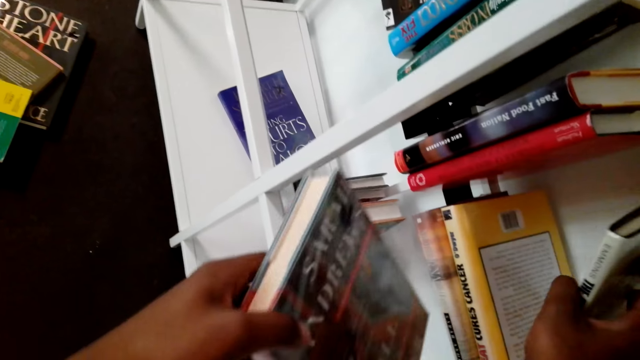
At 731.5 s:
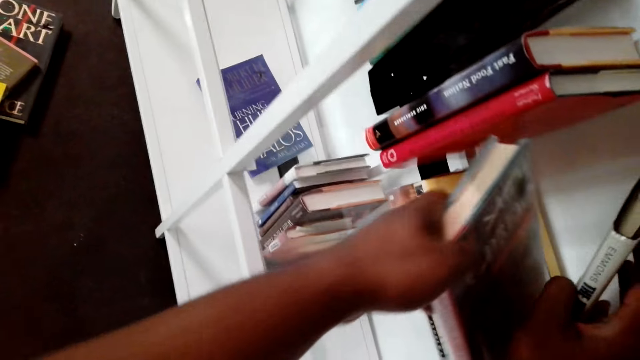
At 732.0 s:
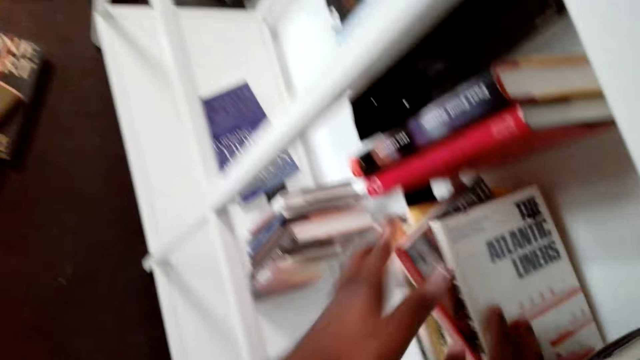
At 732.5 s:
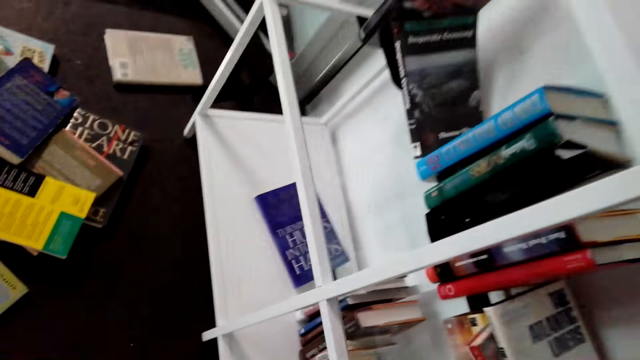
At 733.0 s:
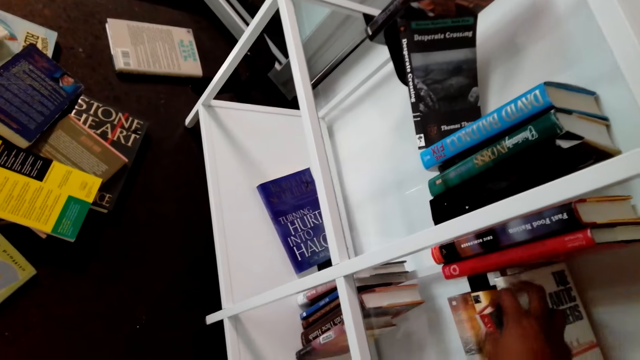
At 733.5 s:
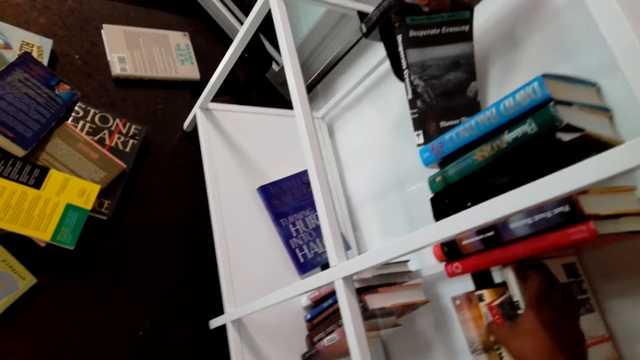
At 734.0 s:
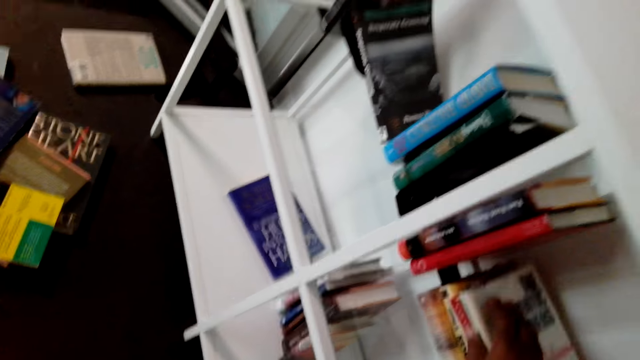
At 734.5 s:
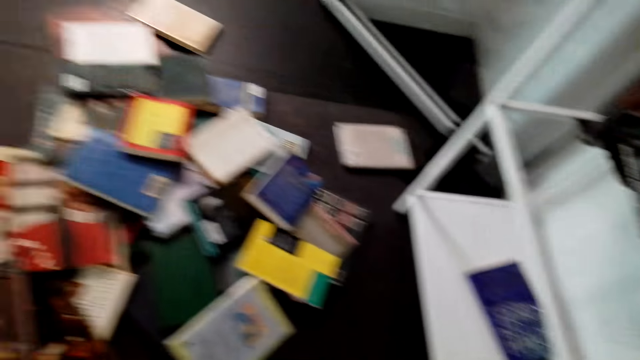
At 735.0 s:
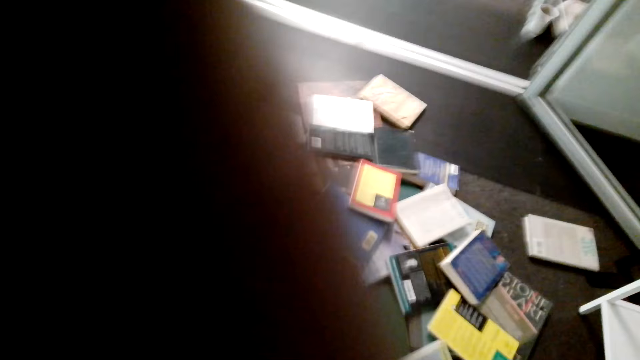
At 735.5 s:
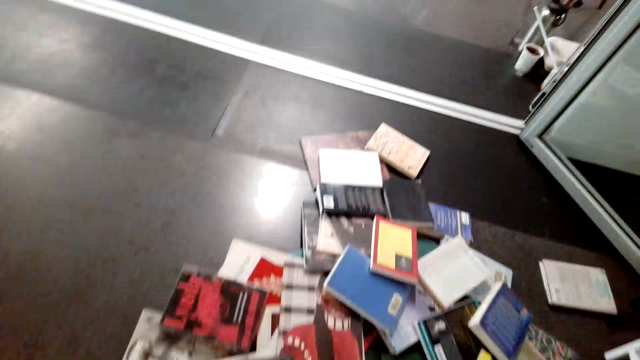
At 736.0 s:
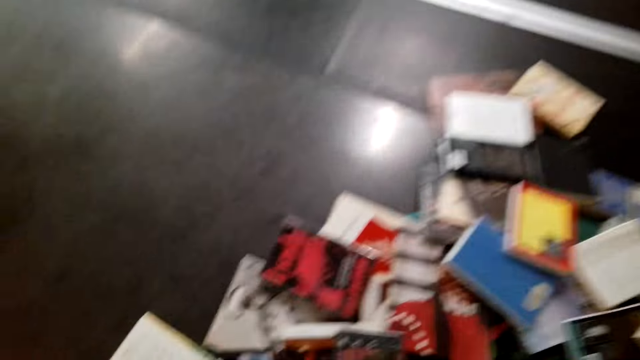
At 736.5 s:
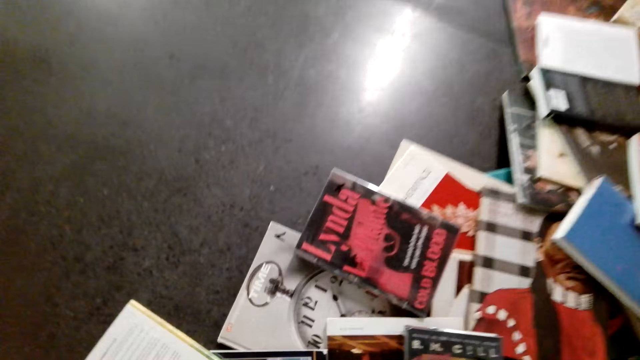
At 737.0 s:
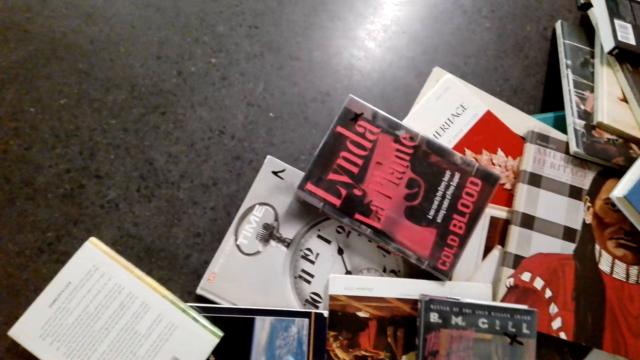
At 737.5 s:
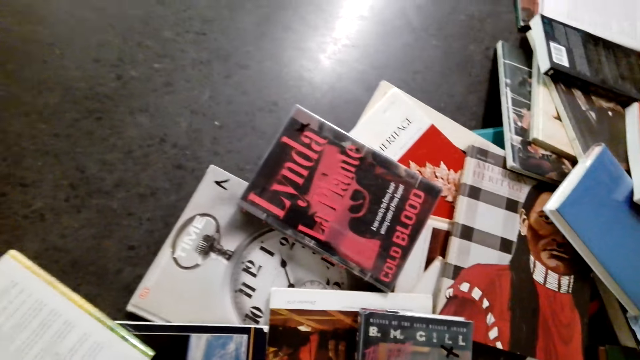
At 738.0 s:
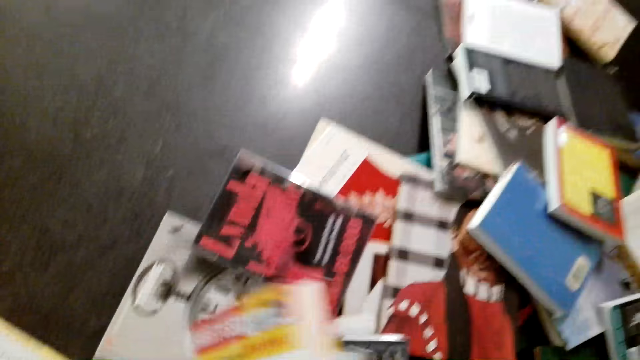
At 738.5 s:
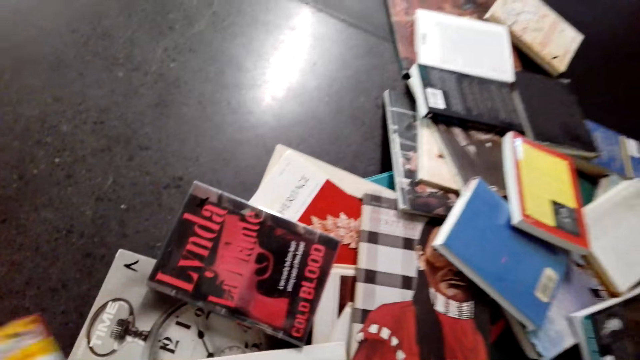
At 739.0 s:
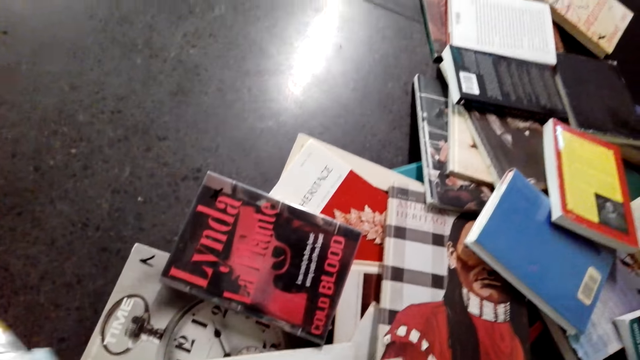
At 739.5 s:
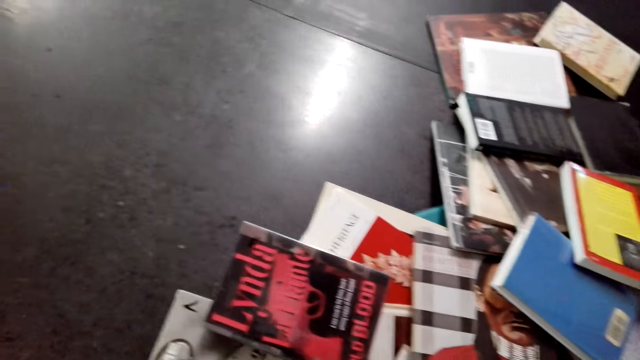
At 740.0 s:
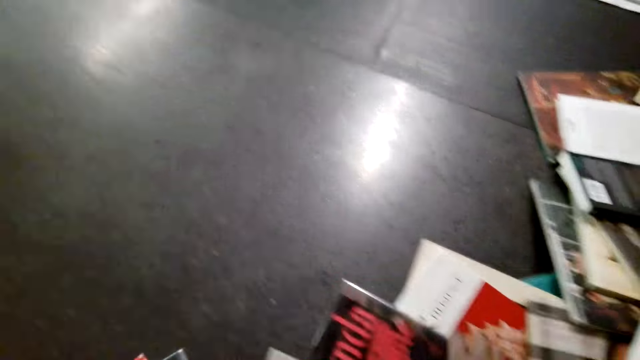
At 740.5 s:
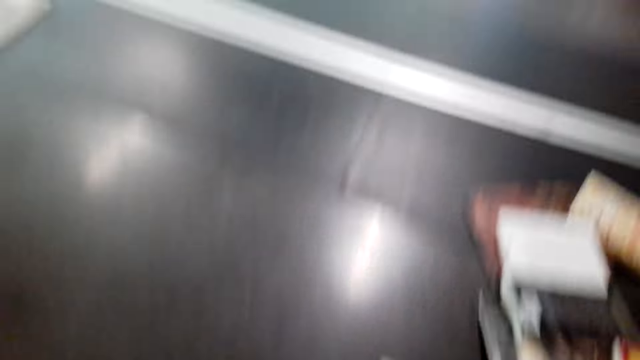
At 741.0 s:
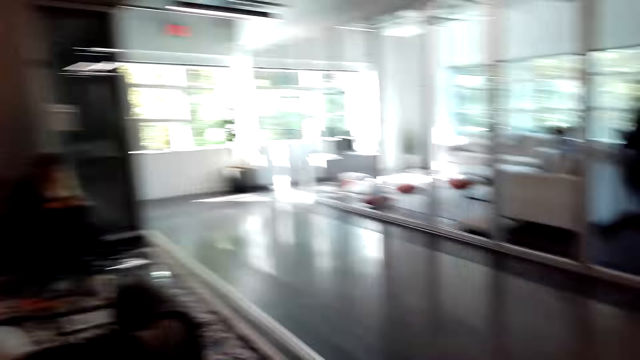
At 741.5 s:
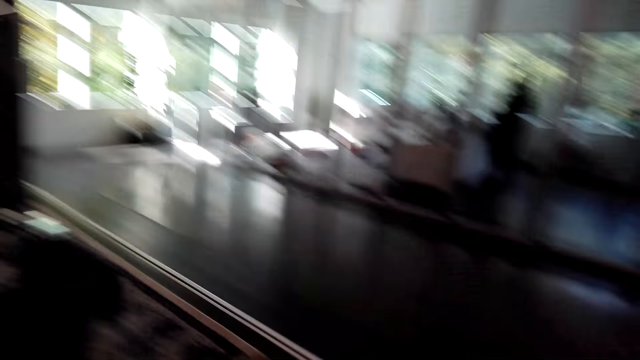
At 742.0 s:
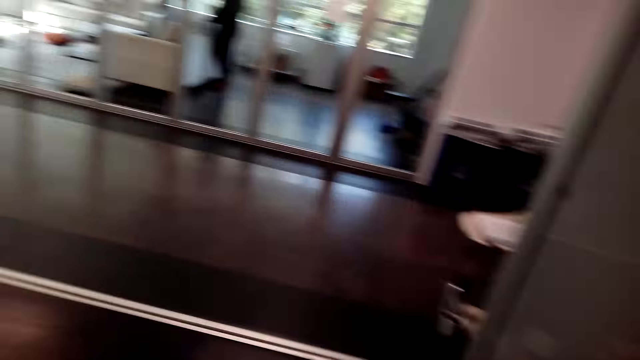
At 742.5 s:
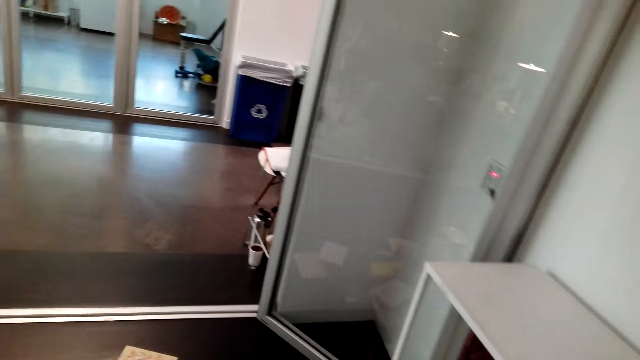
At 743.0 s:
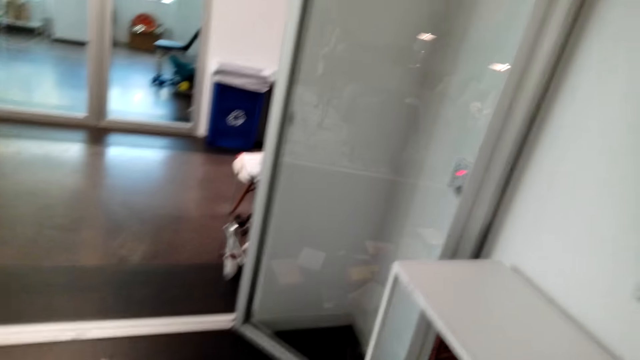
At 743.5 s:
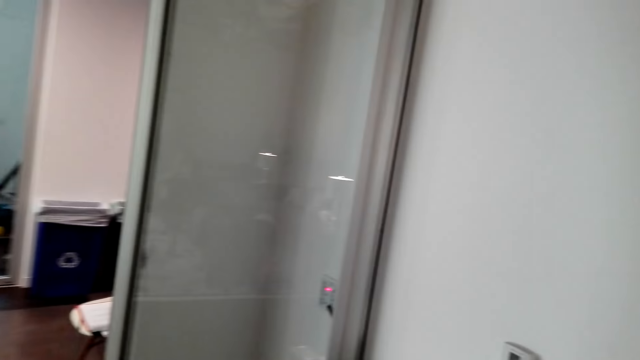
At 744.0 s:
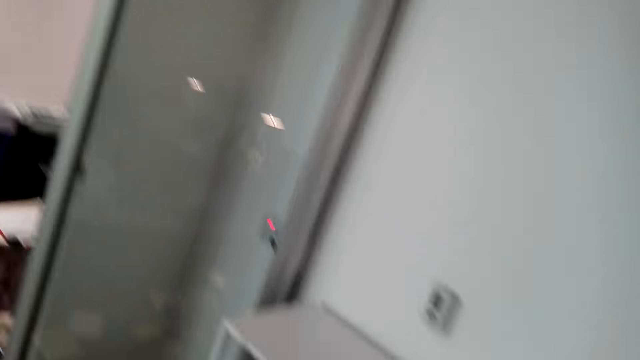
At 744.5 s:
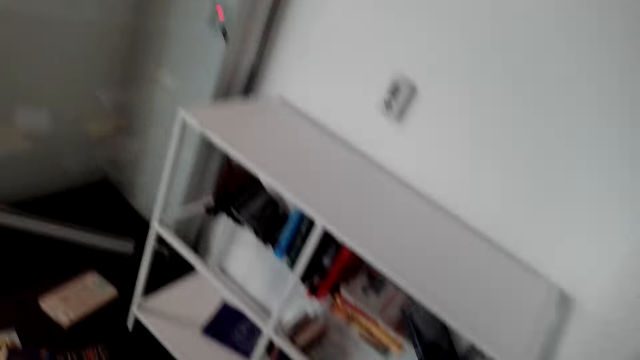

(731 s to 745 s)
The camera wearer lifts a book. They put the book in between. They turn around. They look at the books. They bend down. They pick books. They hold the book. They turn around. They look around.

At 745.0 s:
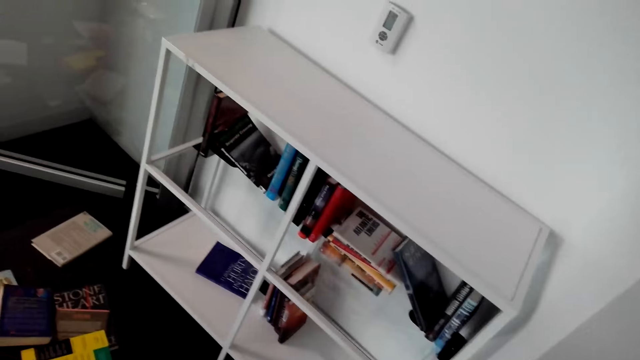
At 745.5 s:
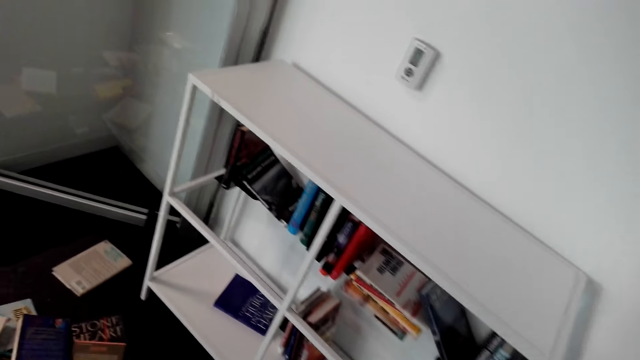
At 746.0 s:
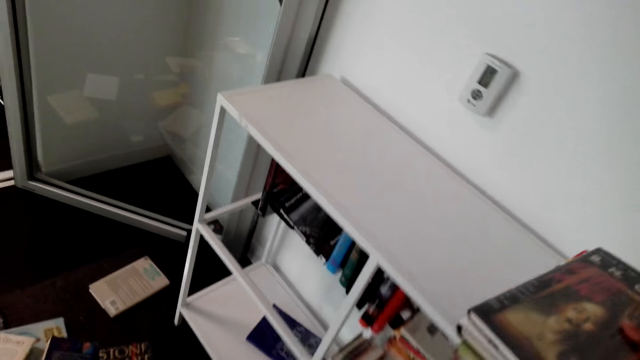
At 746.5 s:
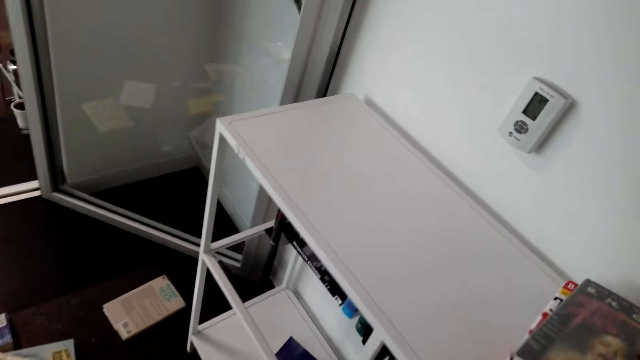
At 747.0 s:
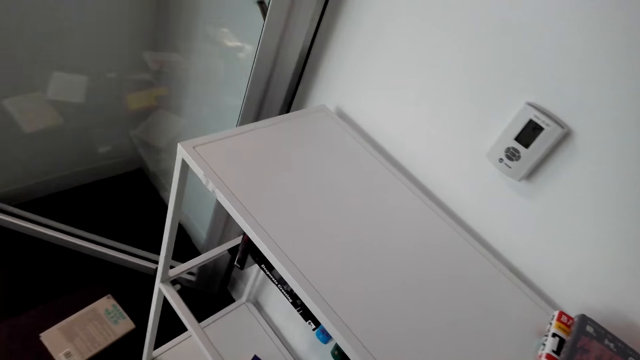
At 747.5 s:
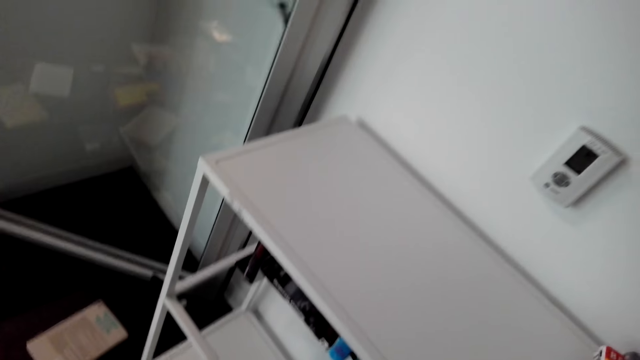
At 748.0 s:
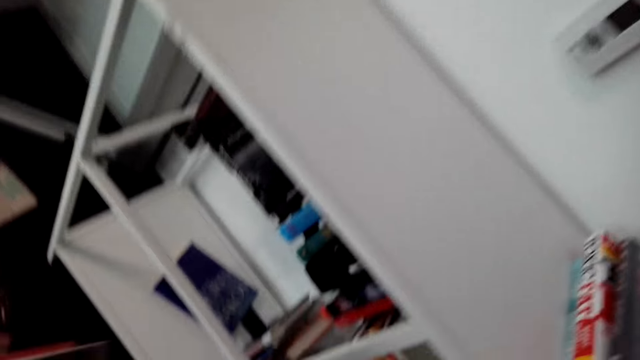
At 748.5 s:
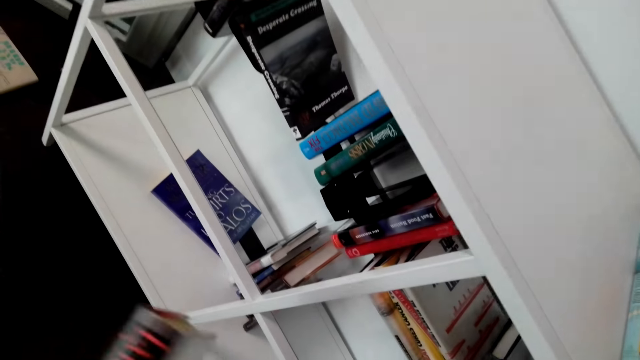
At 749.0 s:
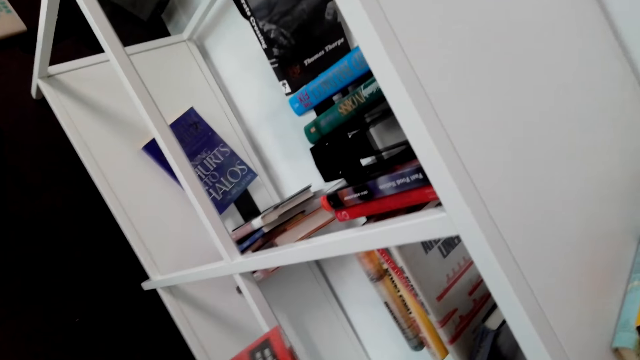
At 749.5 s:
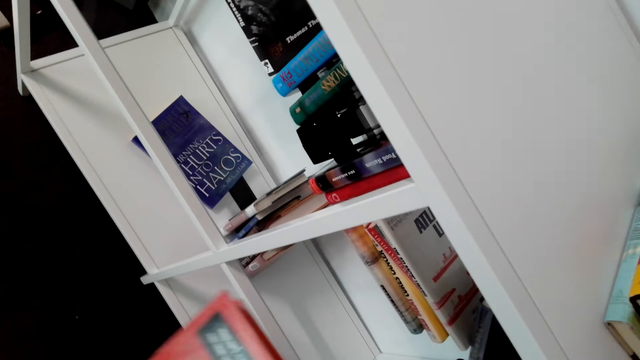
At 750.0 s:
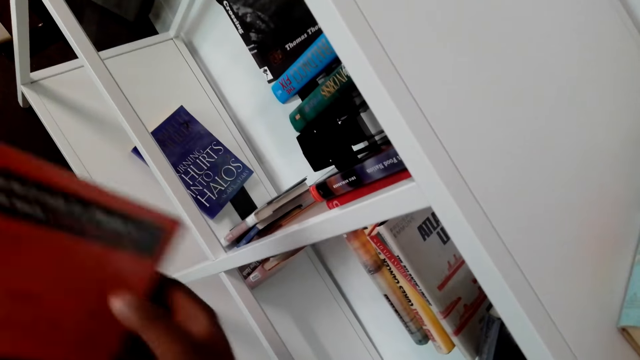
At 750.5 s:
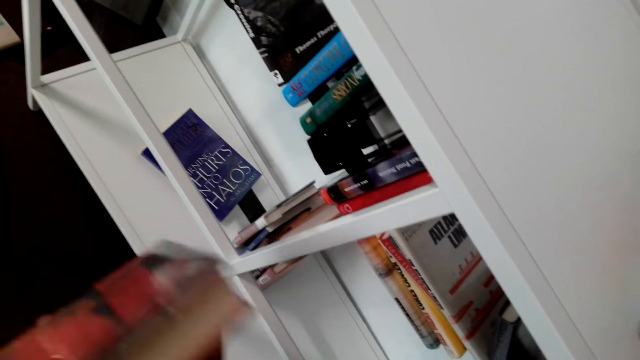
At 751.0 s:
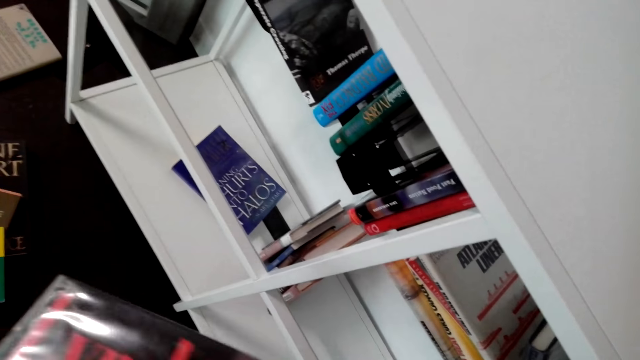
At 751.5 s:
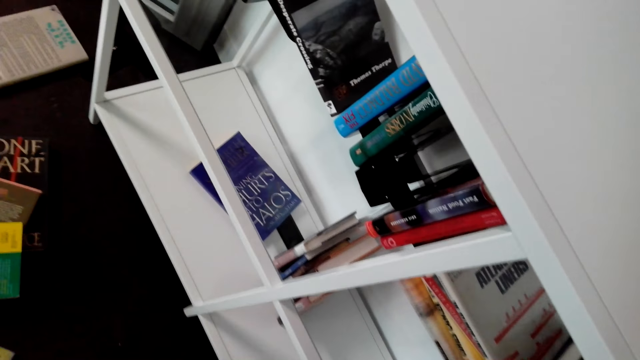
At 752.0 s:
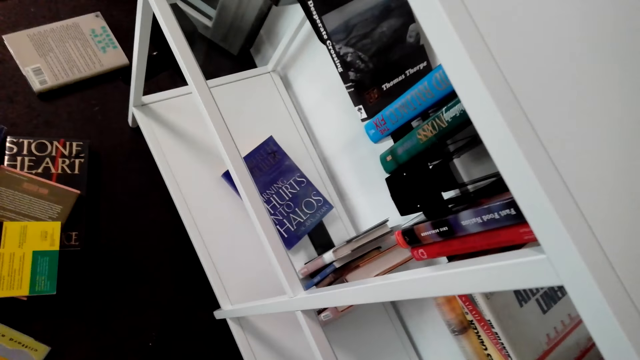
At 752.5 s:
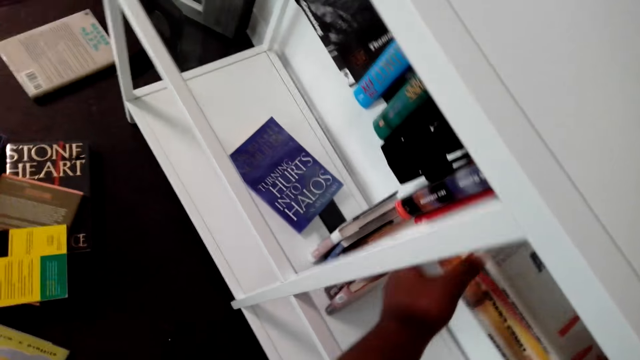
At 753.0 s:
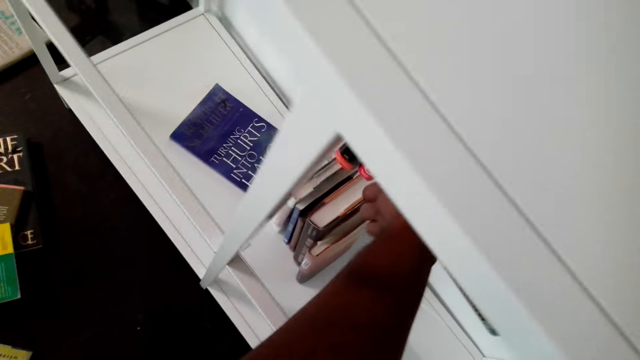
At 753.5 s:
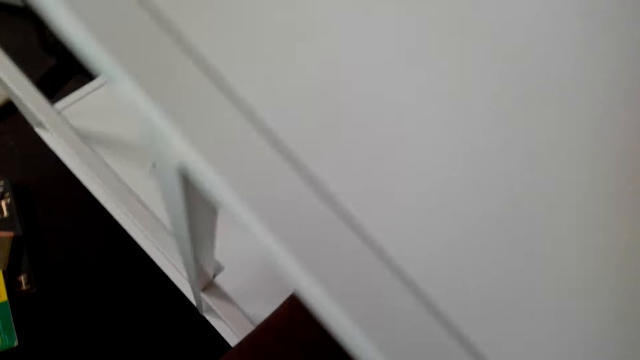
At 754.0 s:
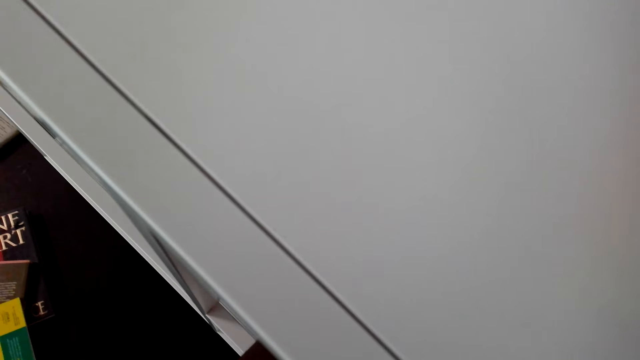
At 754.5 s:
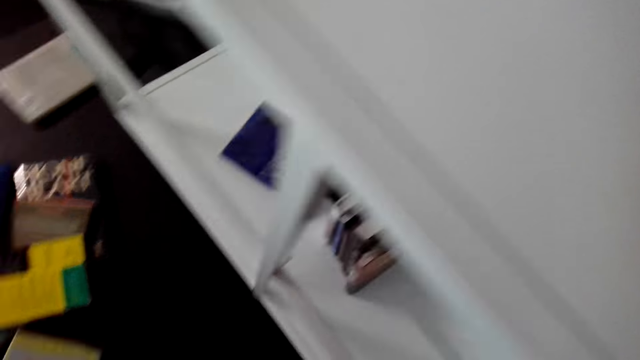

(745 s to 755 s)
The camera wearer puts the books on top of the shelf. They hold a book. They look at the books. They put the books in the shelf. They hold the books on the shelf.
